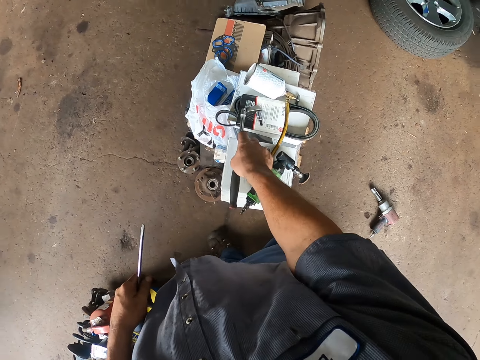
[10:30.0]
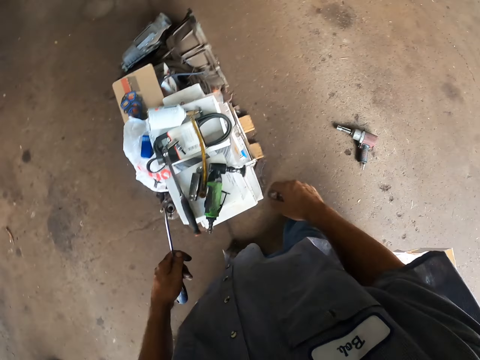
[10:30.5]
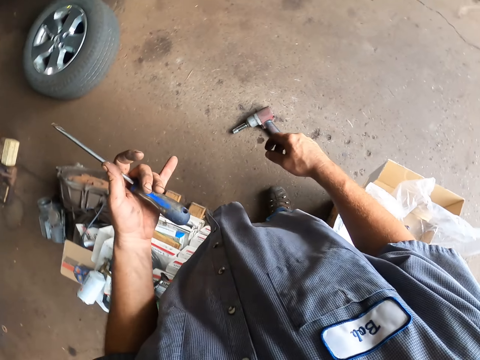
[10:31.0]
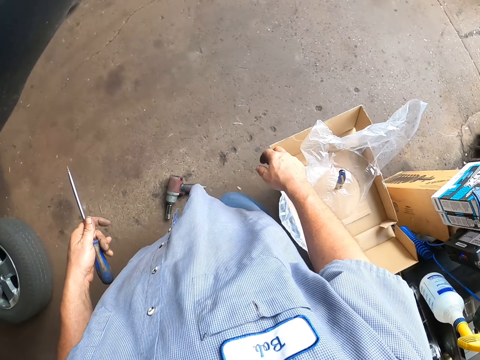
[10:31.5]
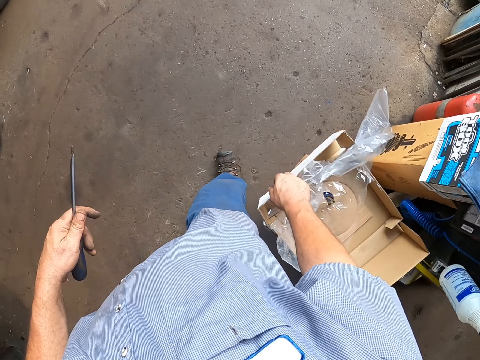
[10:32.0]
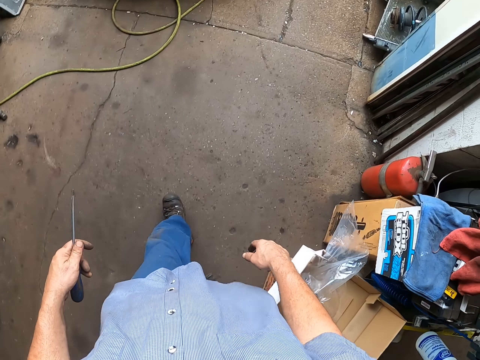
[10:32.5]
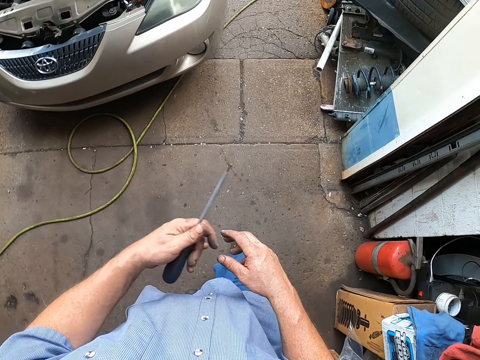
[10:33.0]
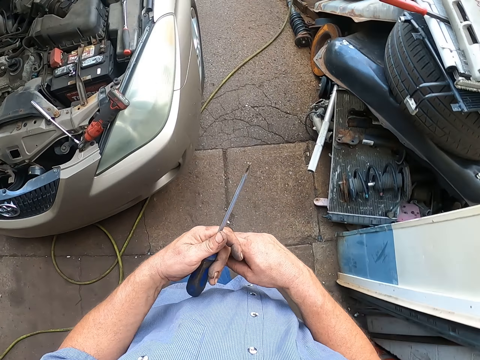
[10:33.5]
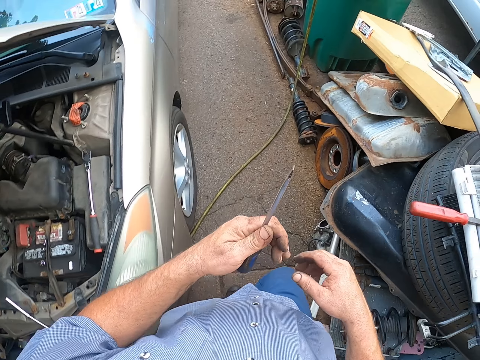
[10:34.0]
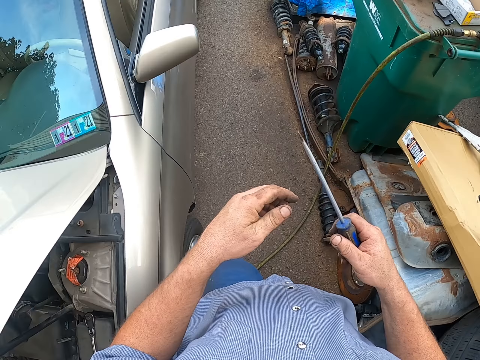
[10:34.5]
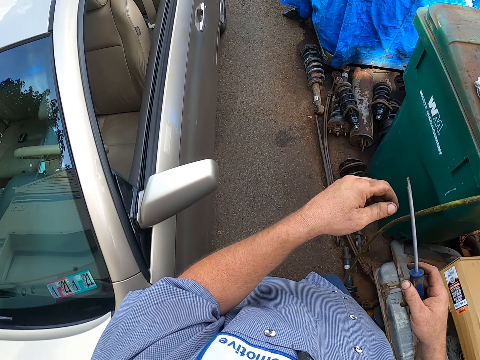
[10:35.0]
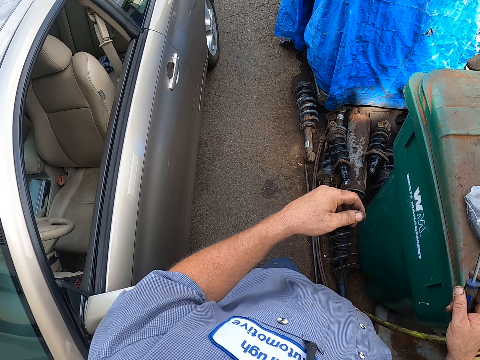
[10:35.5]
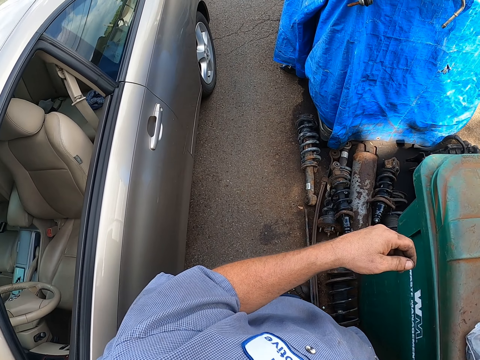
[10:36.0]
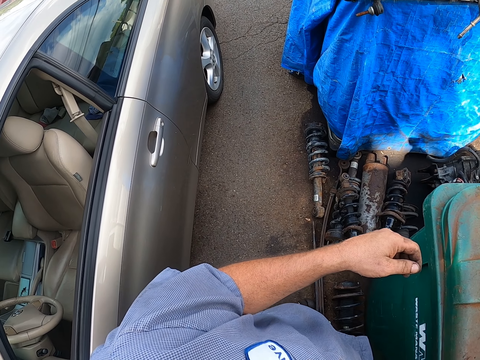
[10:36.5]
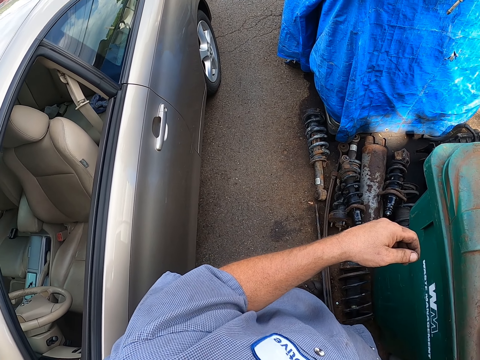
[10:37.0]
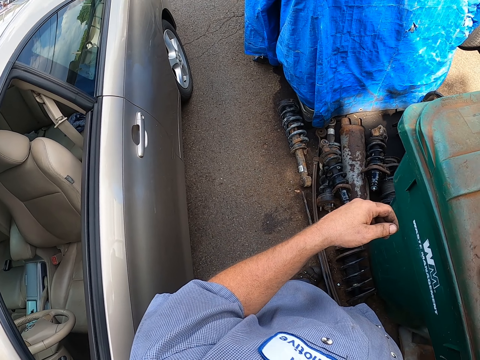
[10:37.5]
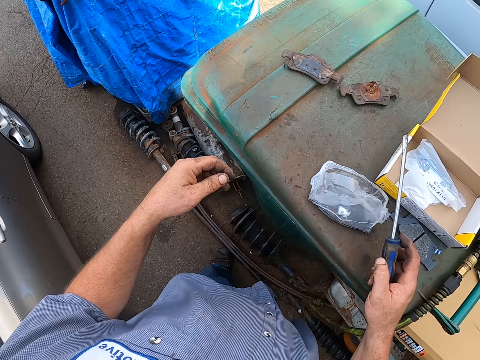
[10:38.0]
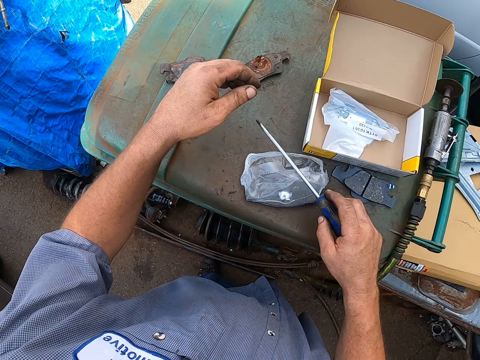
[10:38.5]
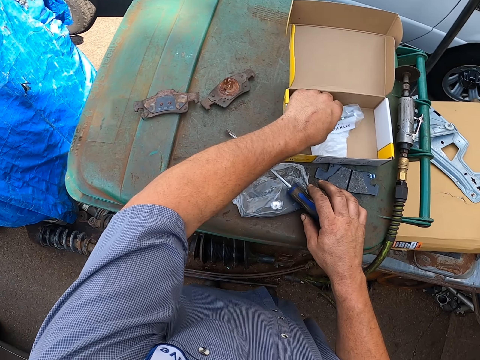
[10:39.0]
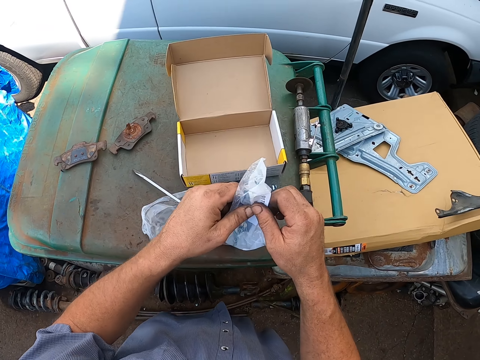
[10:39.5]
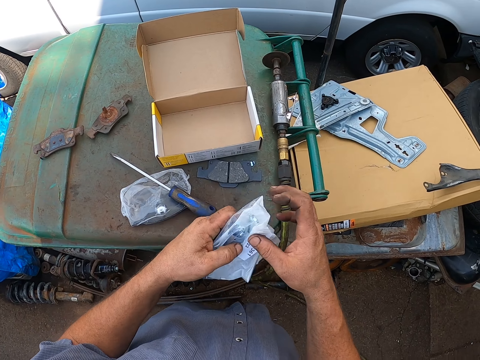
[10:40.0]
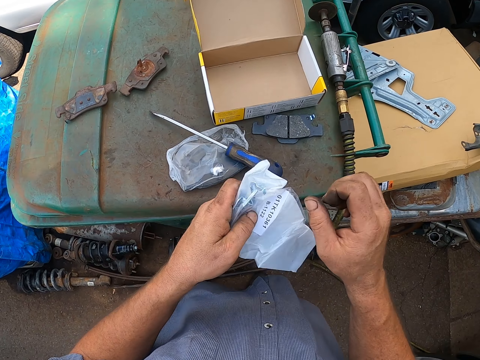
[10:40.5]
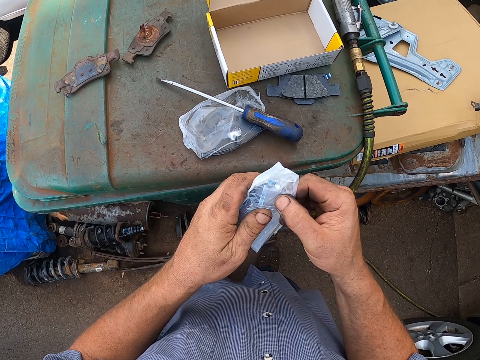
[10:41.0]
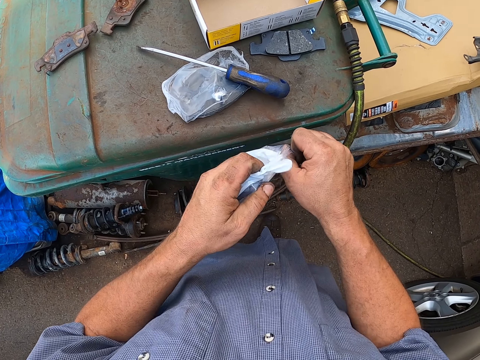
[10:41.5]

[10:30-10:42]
The camera wearer puts the wrench on the table. He drops something. He holds the screwdriver in his left hand. He walks in the garage. He picks up a paper with his left hand. He unwraps something.

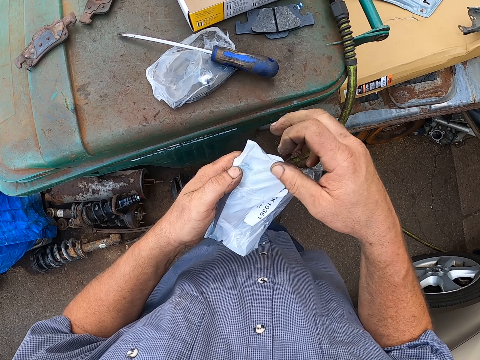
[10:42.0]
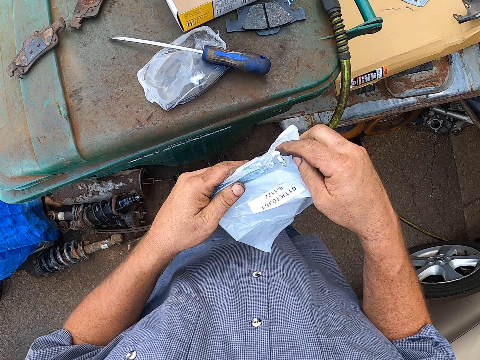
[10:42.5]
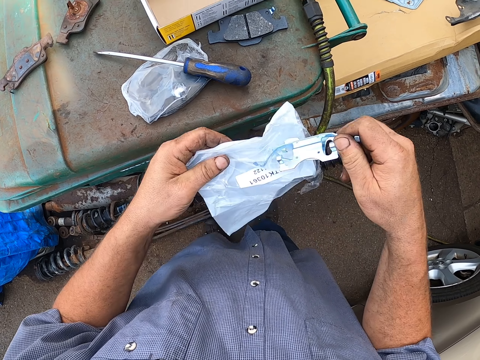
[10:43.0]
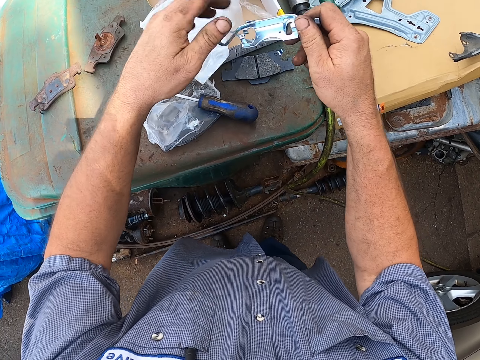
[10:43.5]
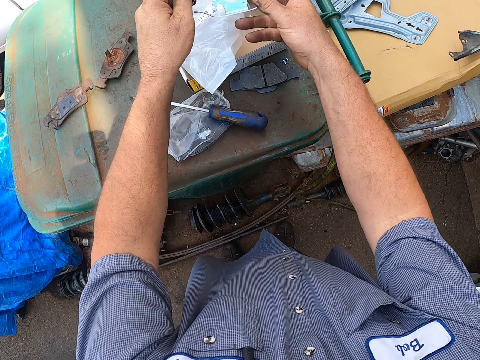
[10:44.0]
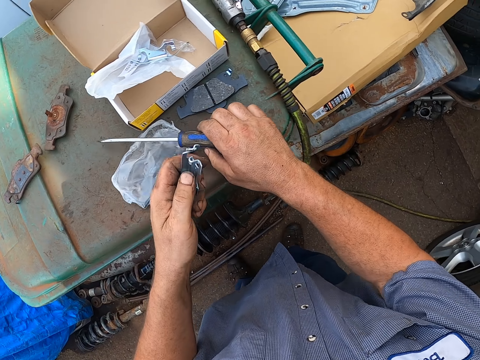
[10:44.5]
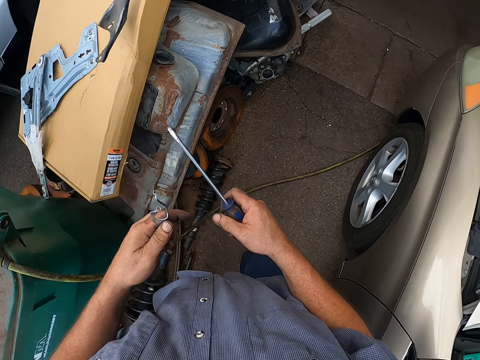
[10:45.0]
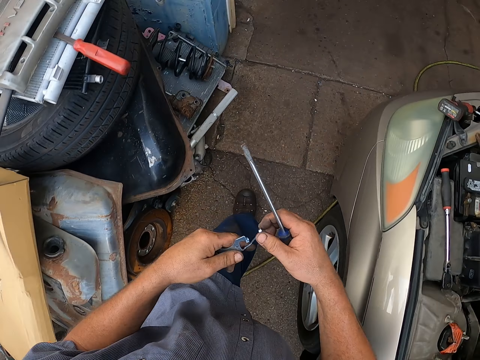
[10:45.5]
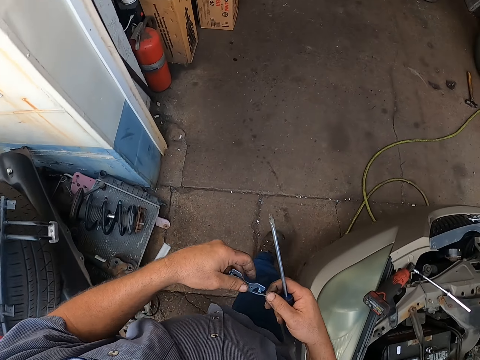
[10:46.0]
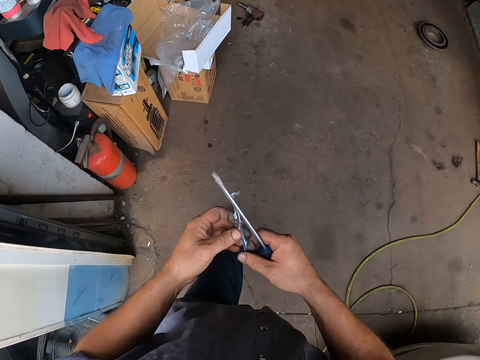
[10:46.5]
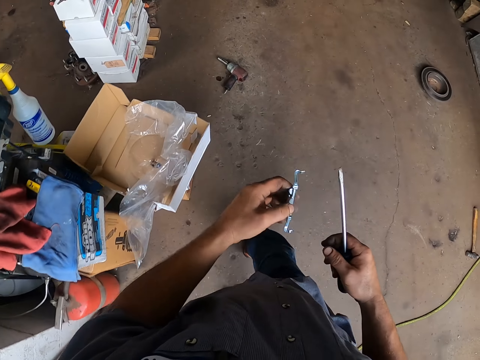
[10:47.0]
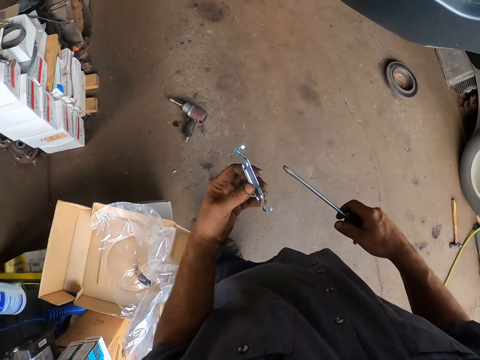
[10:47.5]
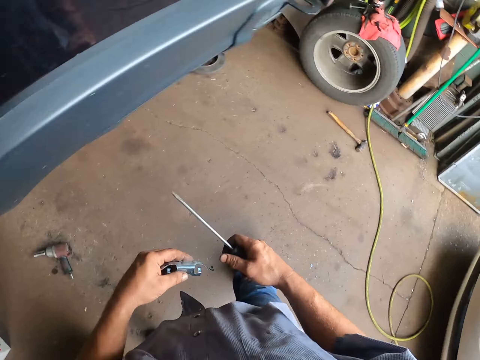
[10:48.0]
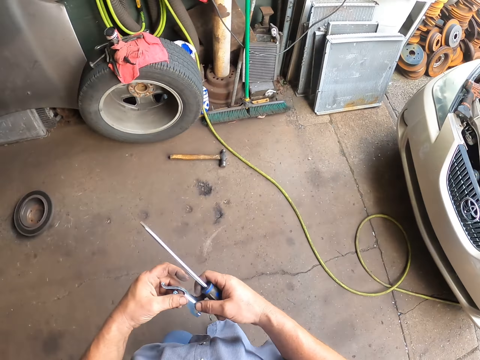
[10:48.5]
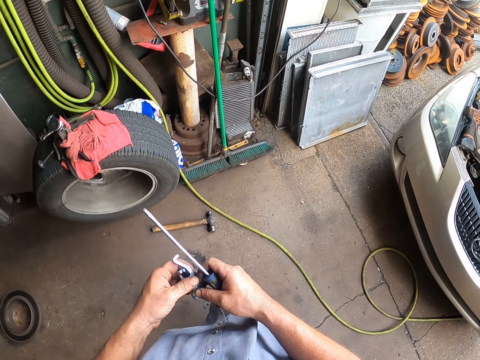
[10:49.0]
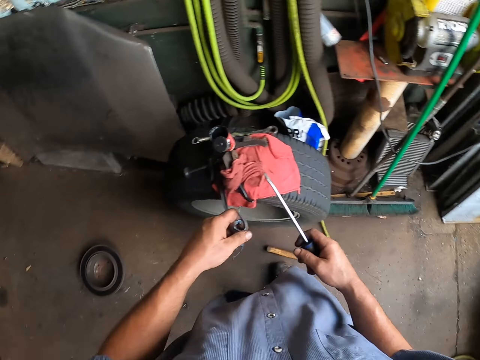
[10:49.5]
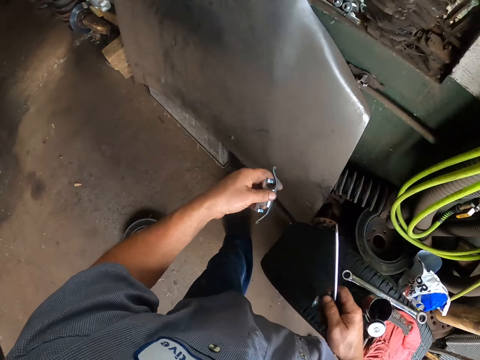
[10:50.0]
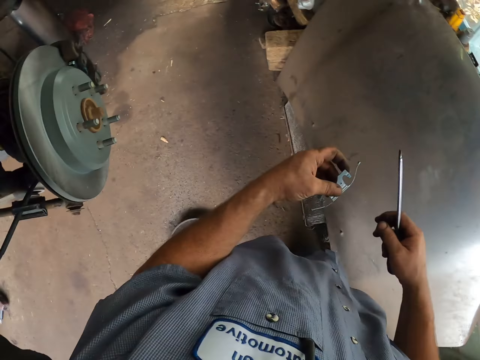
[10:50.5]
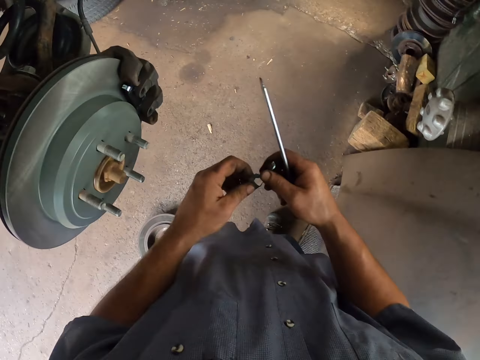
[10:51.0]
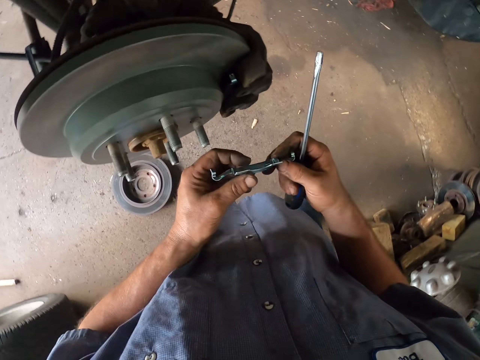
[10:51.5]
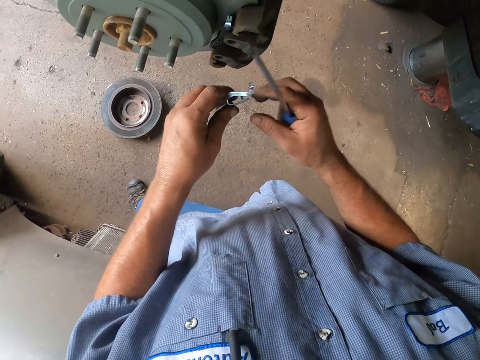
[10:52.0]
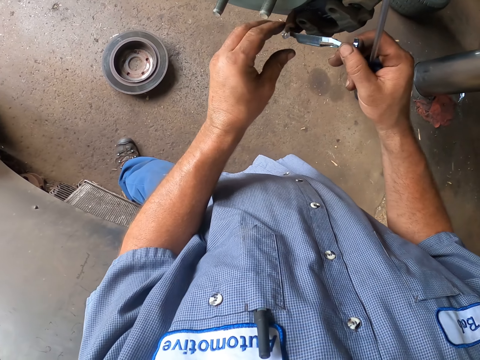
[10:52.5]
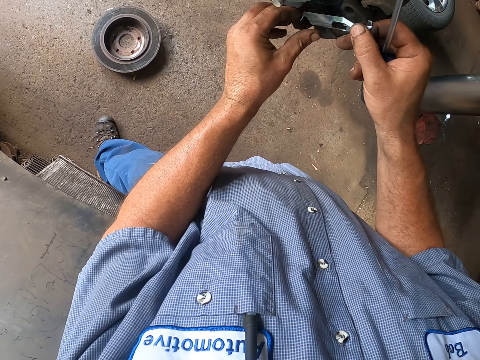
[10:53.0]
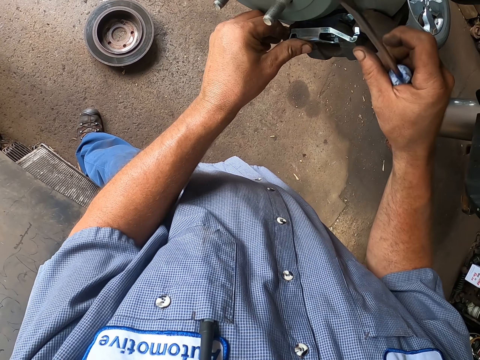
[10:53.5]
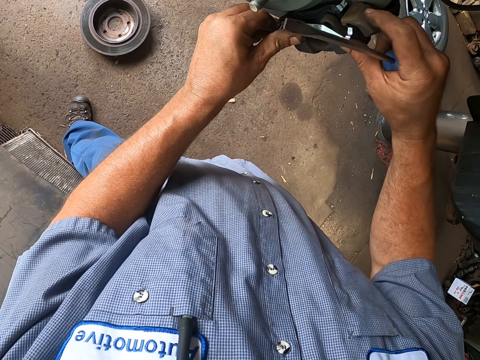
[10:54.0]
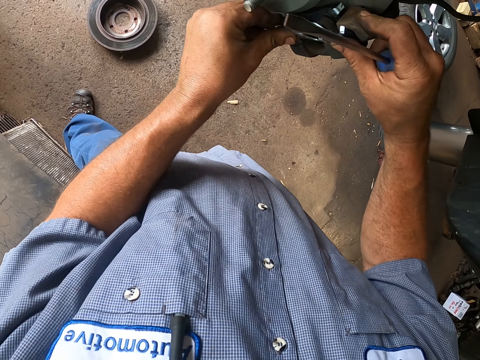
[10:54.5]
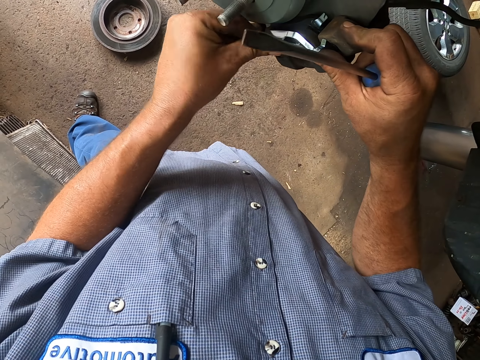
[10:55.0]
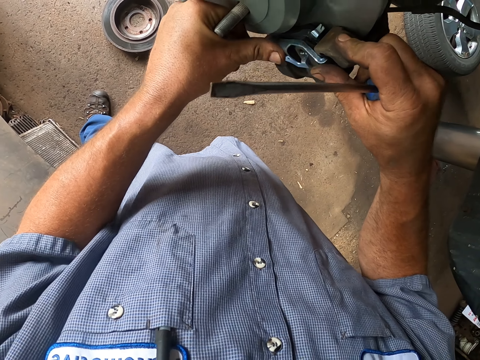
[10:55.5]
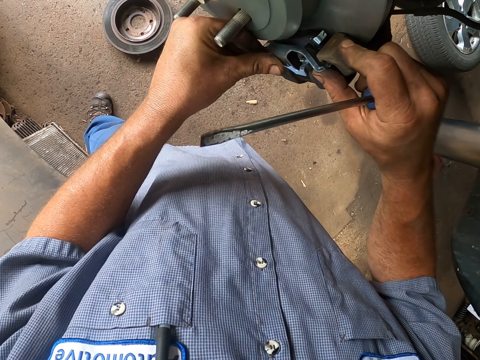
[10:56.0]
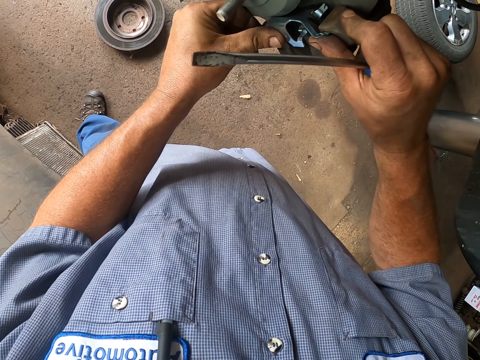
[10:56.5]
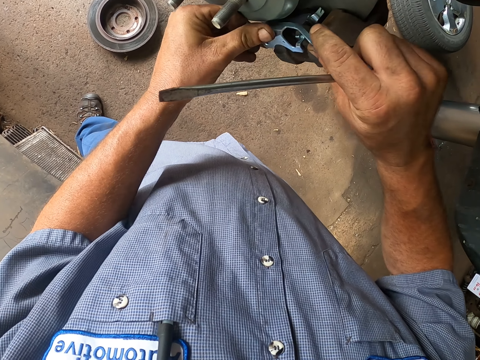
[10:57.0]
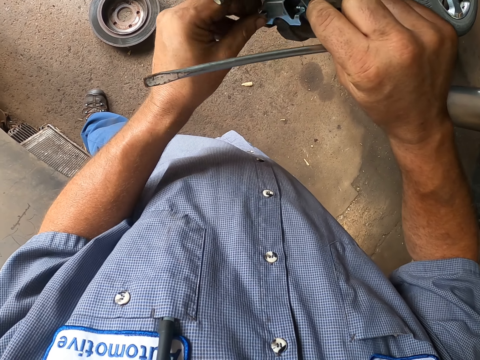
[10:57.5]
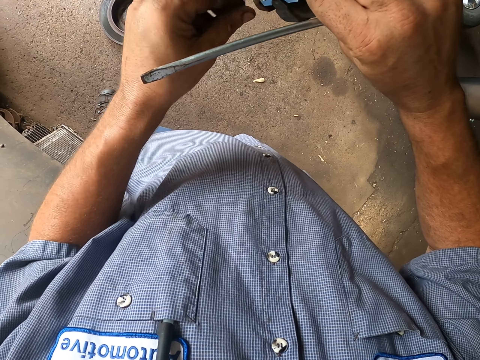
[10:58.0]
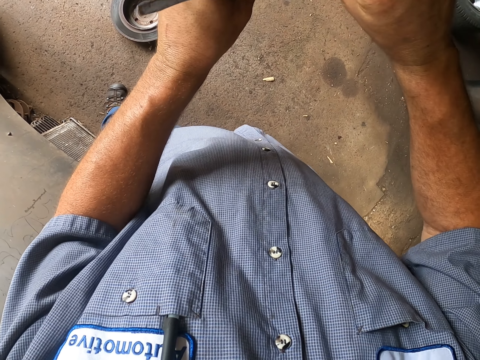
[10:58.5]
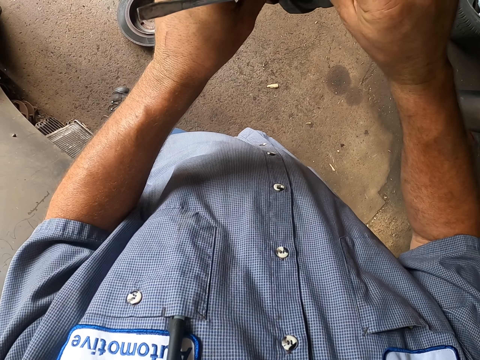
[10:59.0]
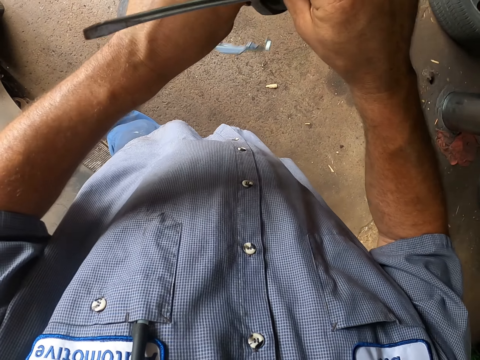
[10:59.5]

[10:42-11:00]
The camera wearer opens the paper. He removes something from the paper. He drops down something. He drops down the paper with his left hand. He picks up a screwdriver with his right hand. He walks around. He fixes something on the wheel hub.
